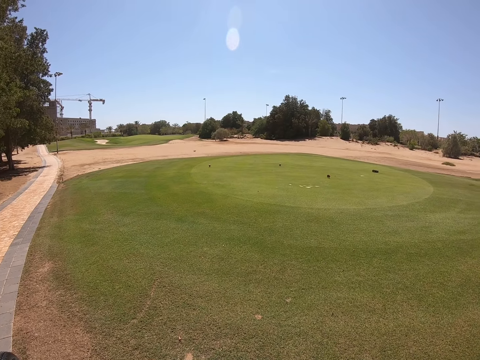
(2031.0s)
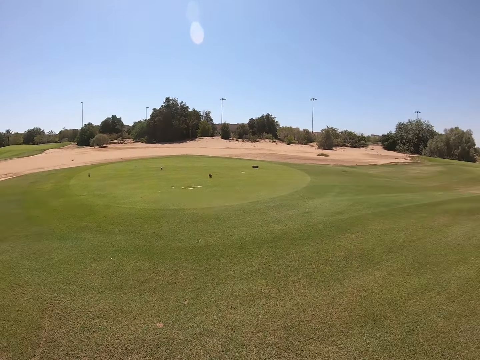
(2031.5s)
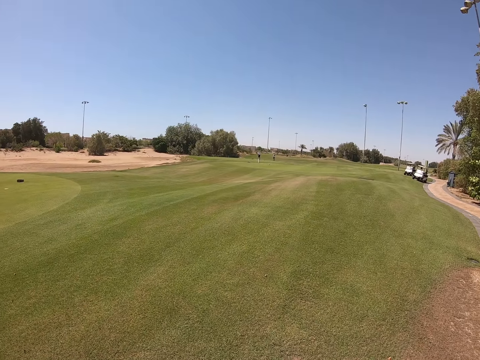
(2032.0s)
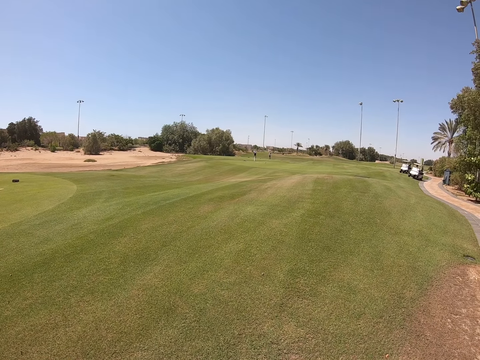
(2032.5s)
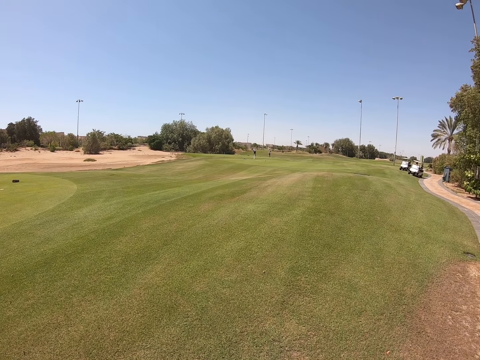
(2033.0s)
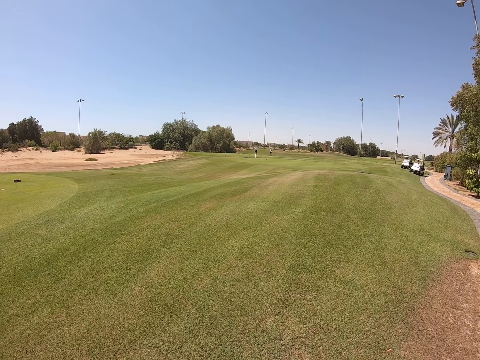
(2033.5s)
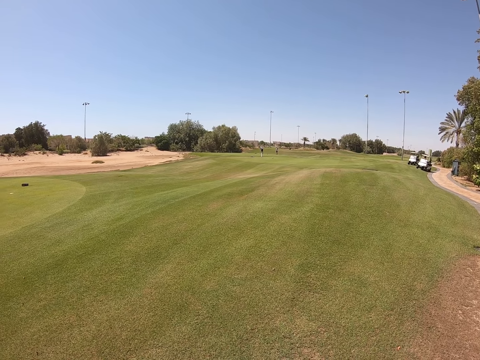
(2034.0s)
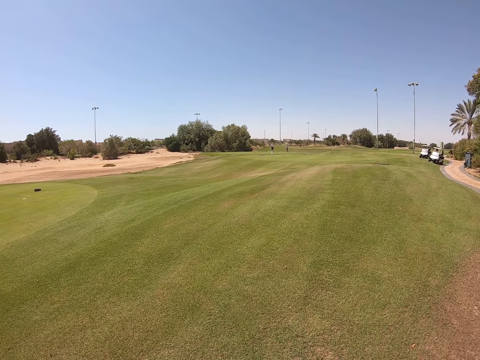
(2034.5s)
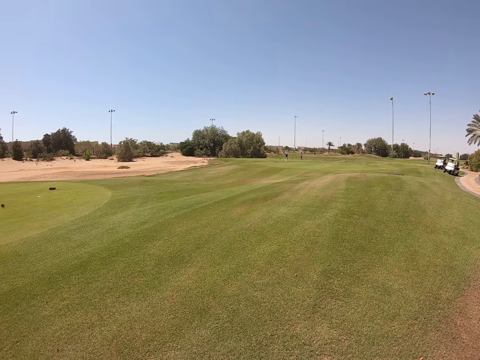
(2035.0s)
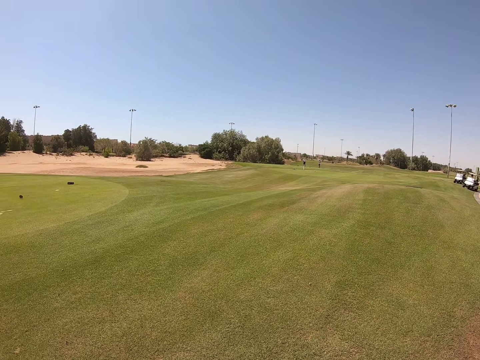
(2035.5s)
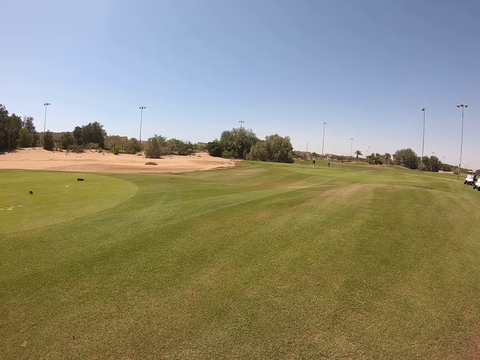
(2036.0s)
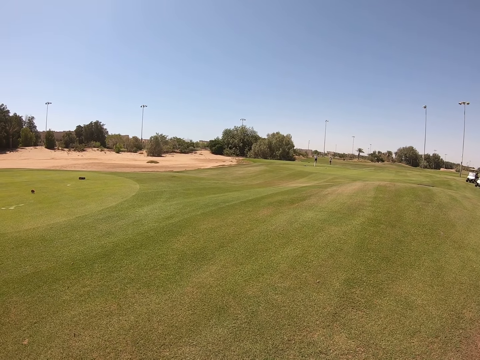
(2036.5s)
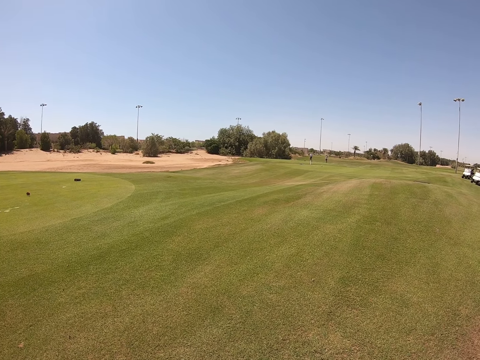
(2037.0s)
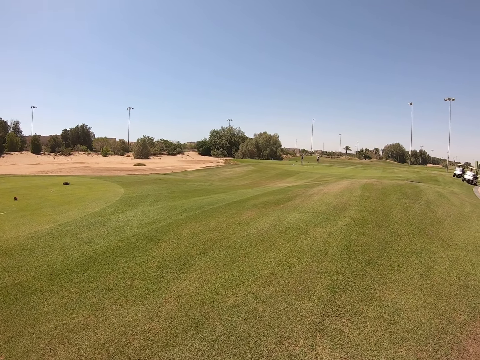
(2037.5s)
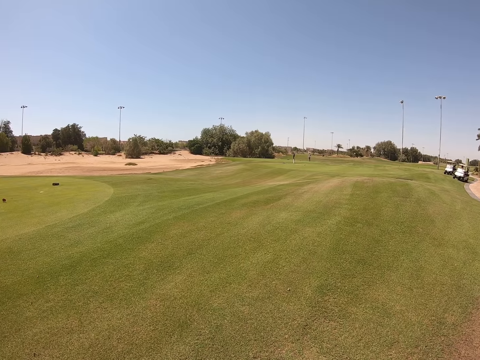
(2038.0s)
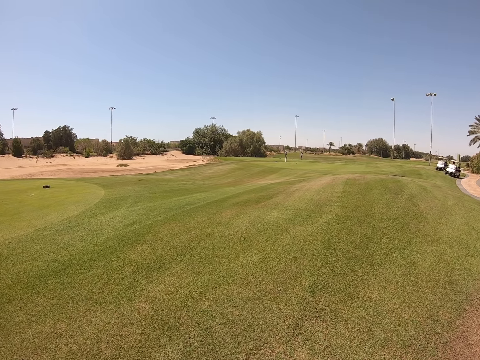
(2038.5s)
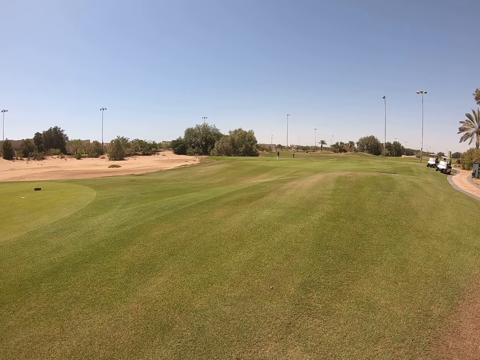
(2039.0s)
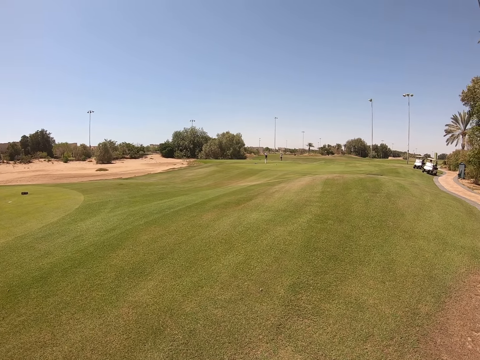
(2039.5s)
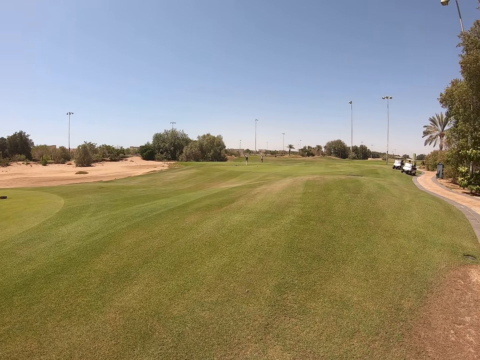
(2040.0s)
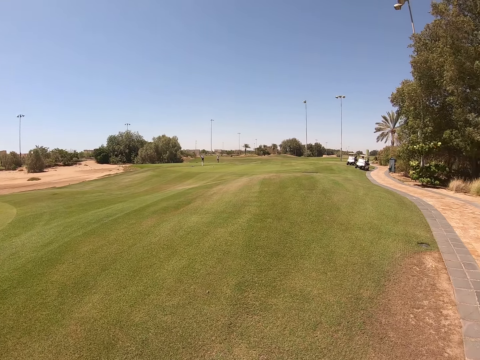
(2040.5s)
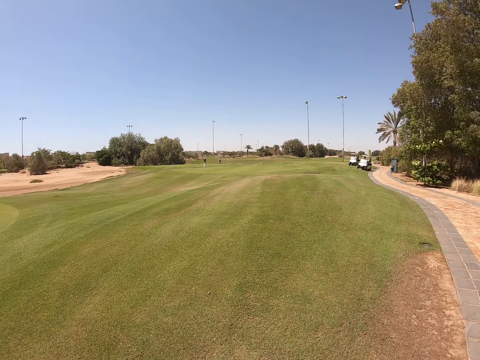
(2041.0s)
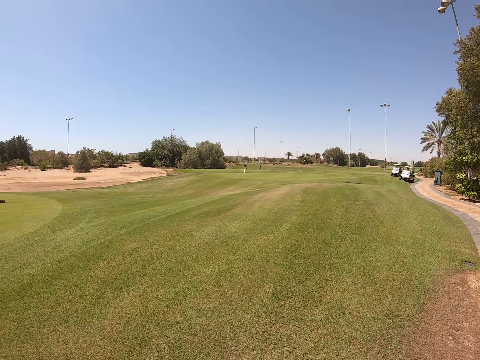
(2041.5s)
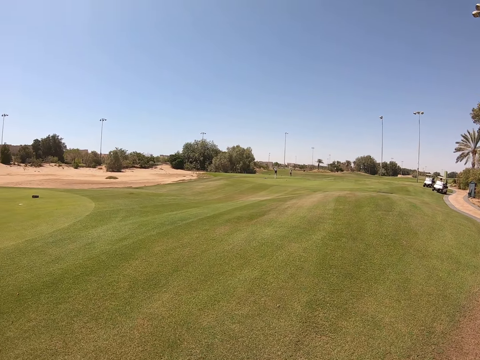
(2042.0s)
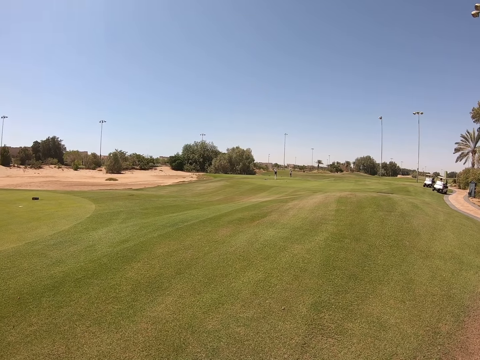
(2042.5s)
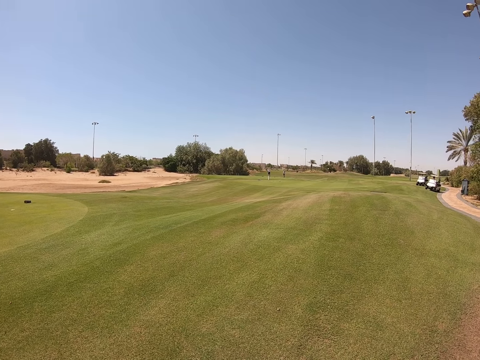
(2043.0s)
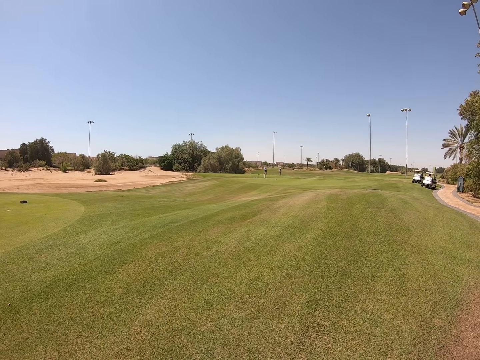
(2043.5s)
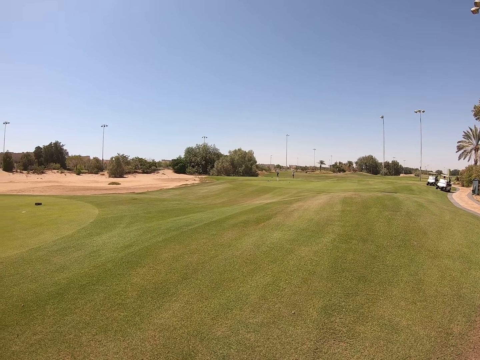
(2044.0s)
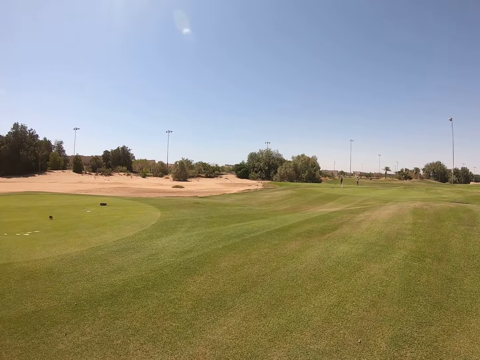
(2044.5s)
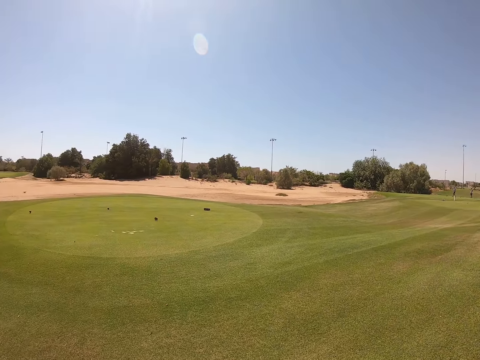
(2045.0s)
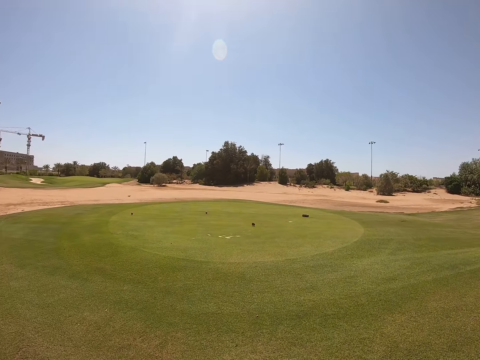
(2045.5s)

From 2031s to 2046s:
The camera wearer looks around.

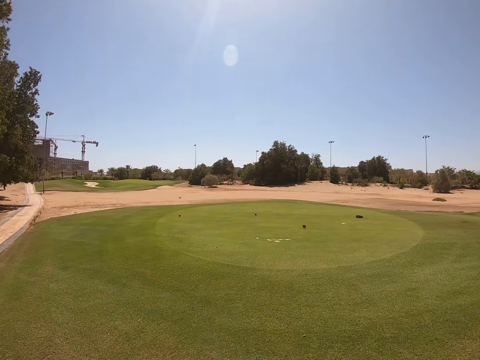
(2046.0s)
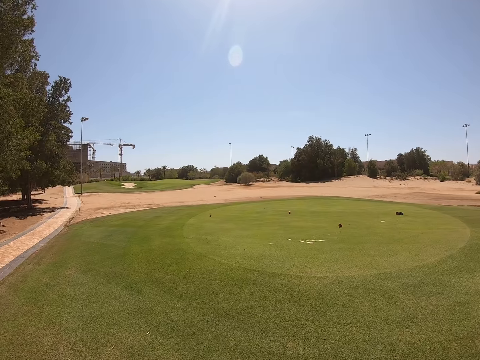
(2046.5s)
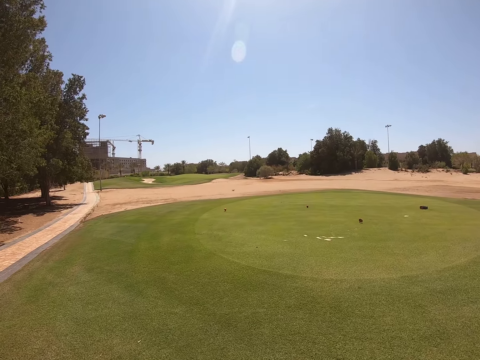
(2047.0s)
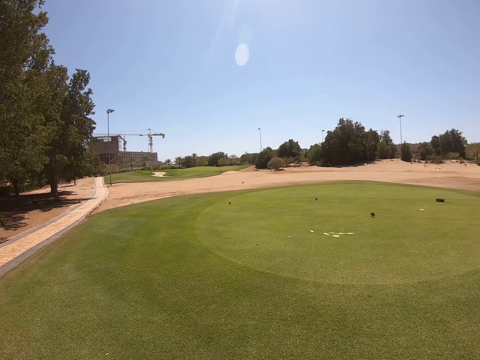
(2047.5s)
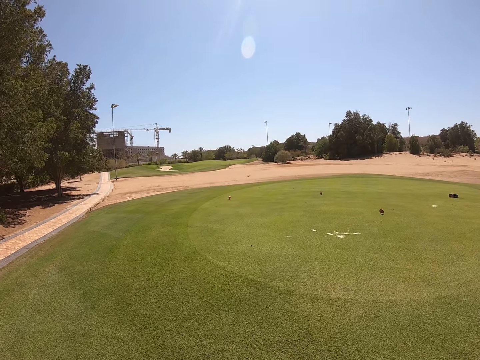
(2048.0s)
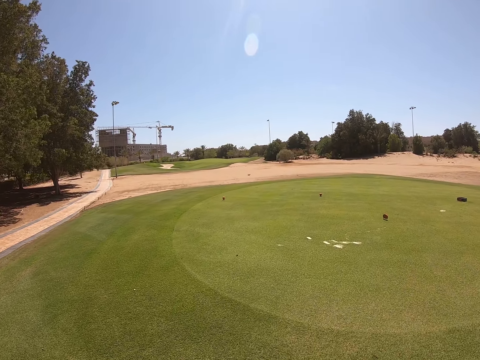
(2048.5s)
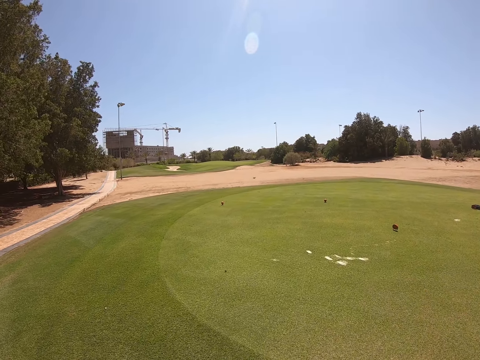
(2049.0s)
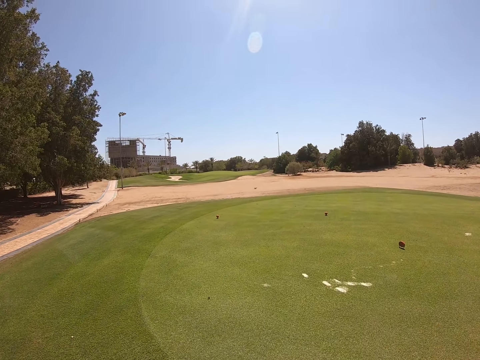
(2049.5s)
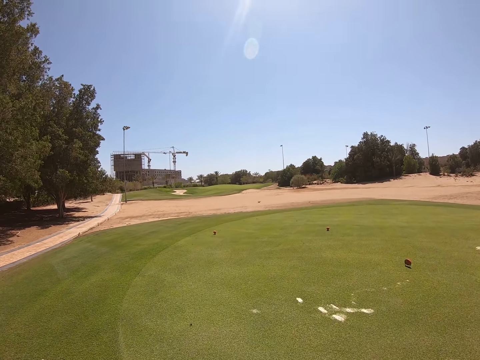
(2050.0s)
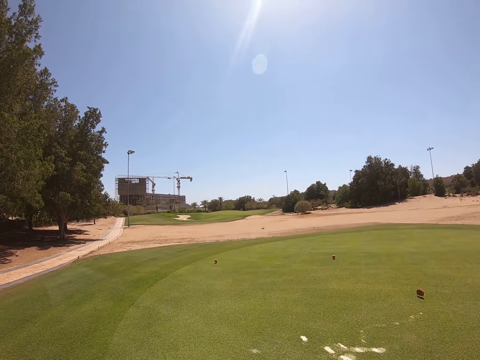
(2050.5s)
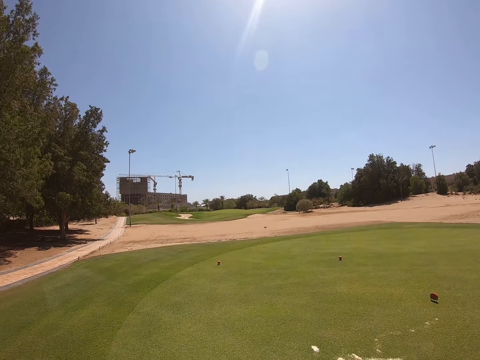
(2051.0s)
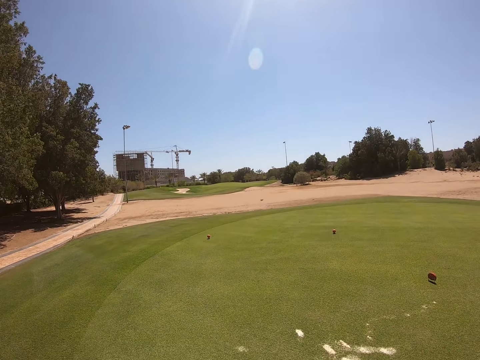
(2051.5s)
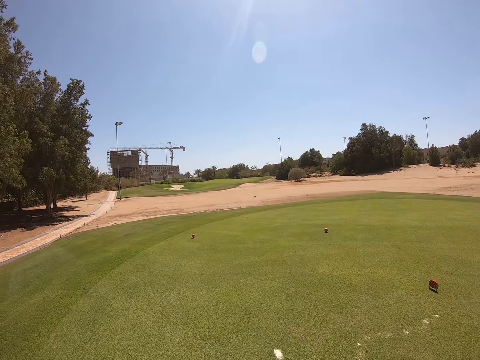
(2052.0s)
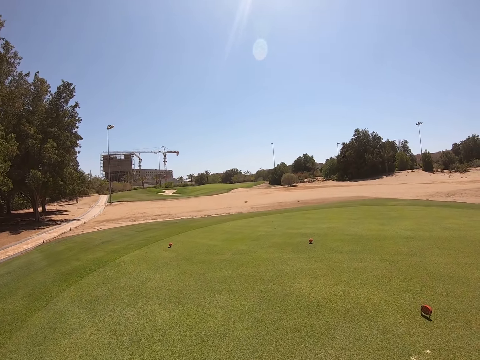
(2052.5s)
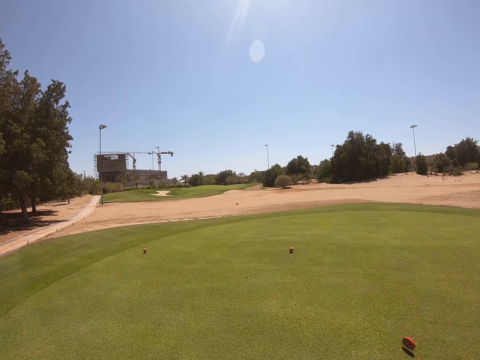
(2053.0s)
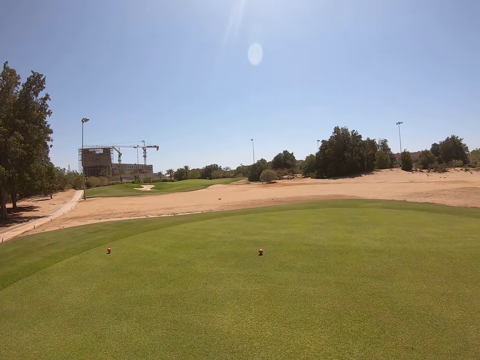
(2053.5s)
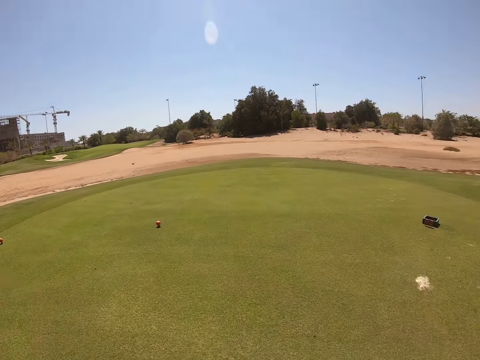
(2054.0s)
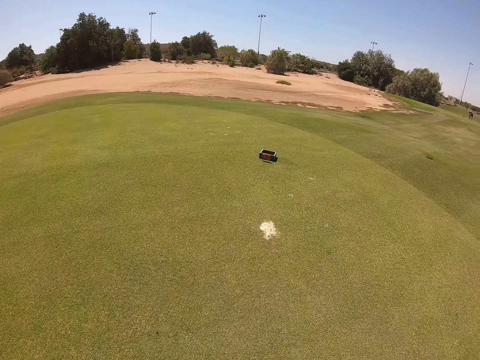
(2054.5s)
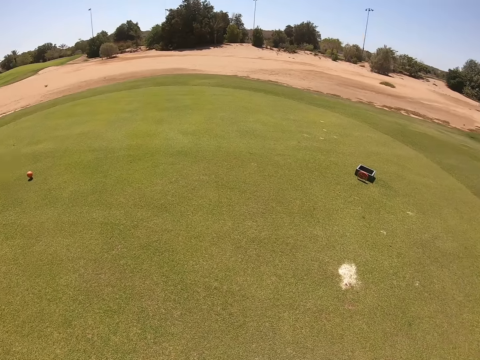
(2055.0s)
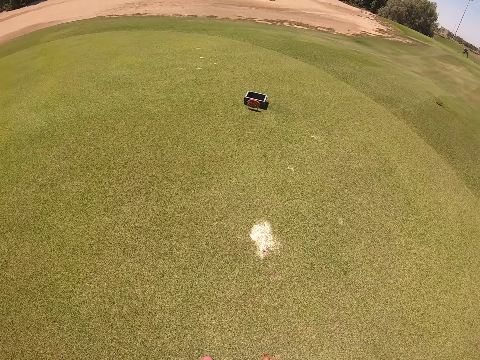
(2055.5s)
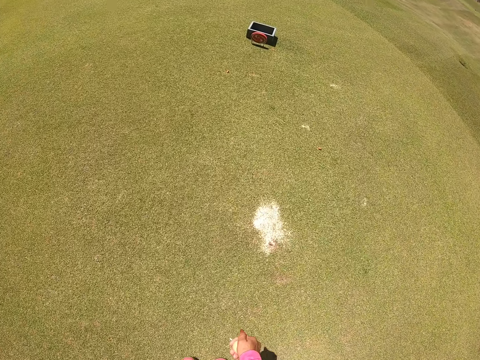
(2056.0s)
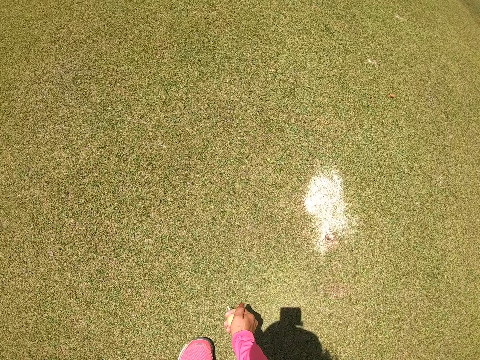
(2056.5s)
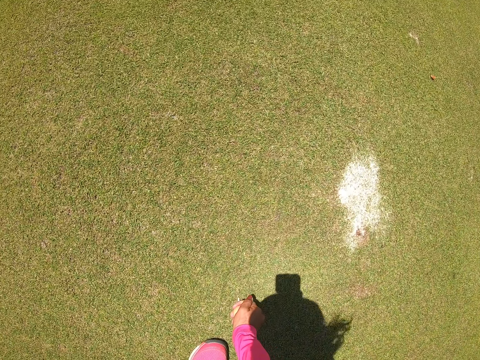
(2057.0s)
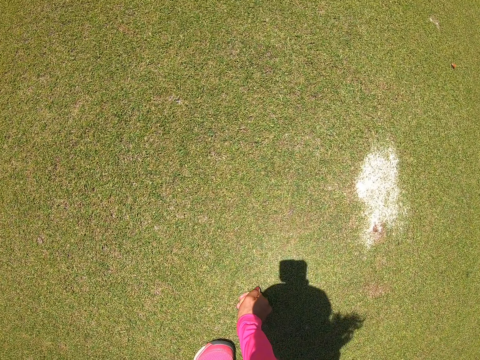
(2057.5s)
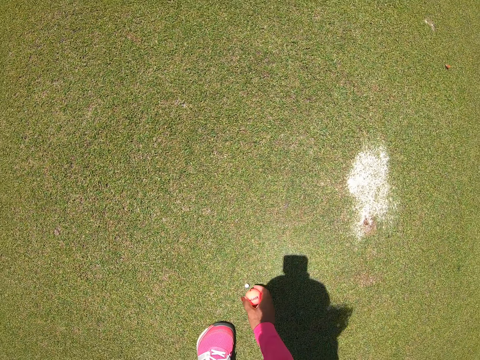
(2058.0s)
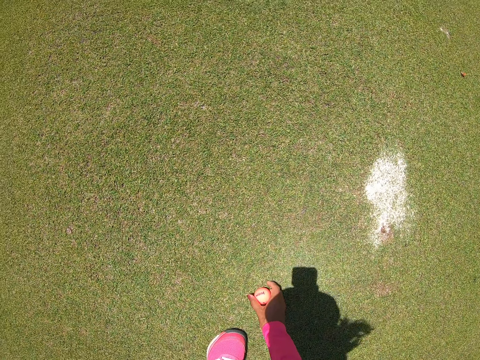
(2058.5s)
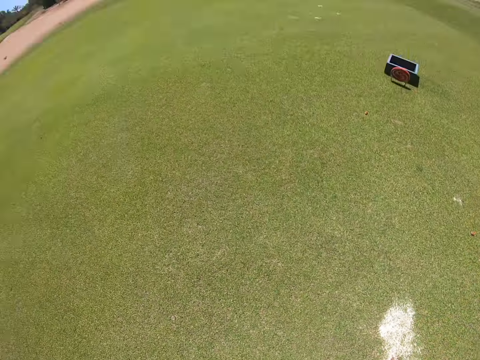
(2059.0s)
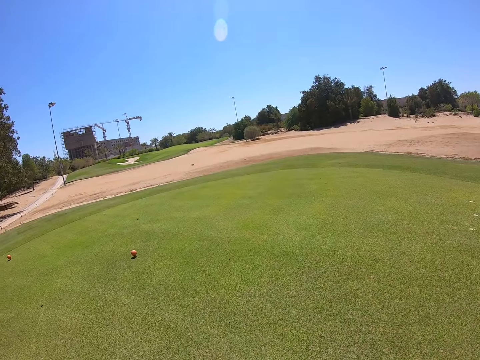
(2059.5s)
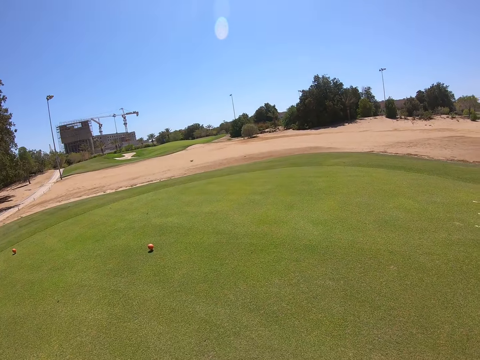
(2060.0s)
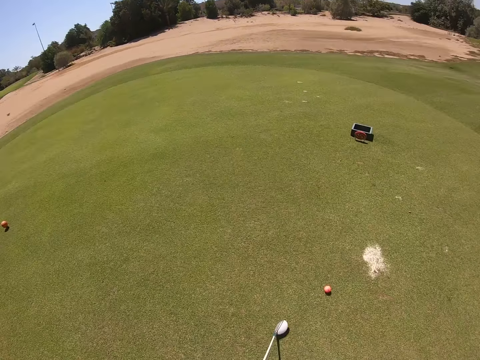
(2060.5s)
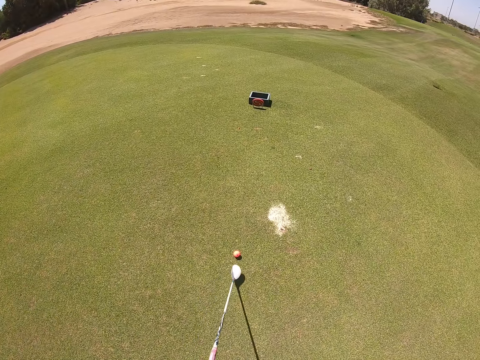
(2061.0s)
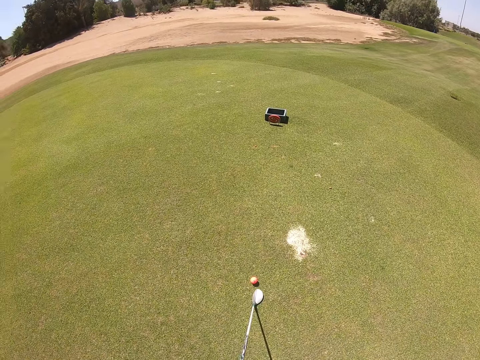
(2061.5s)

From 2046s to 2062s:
The camera wearer walks in the golf course. They pin a tee on the golf course and put a golf ball on the tee.
